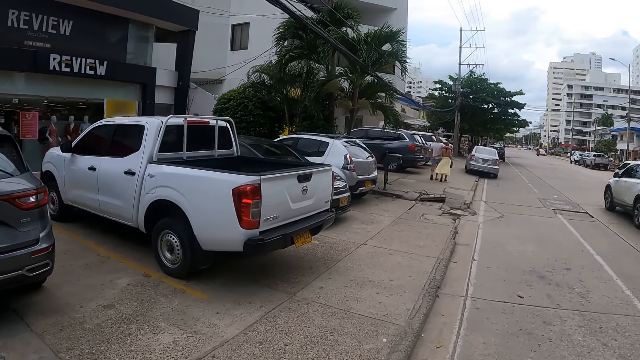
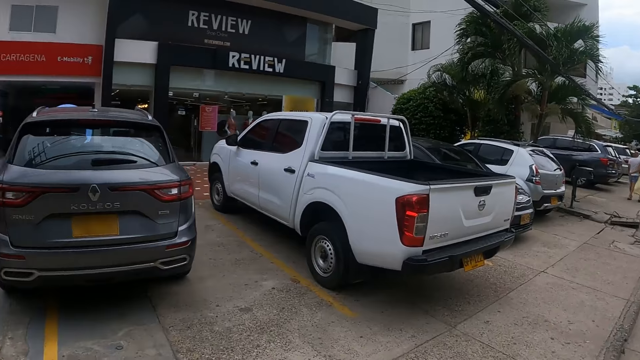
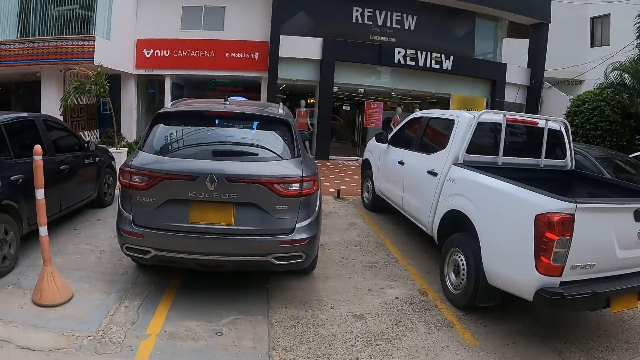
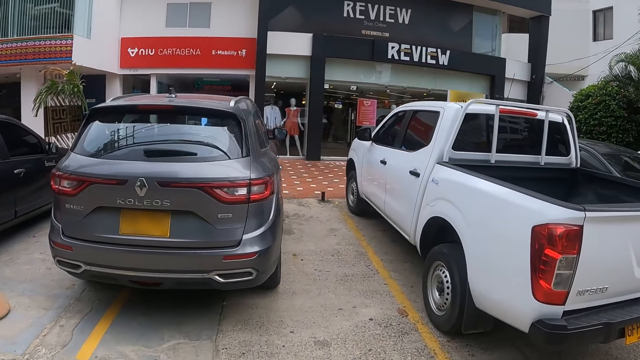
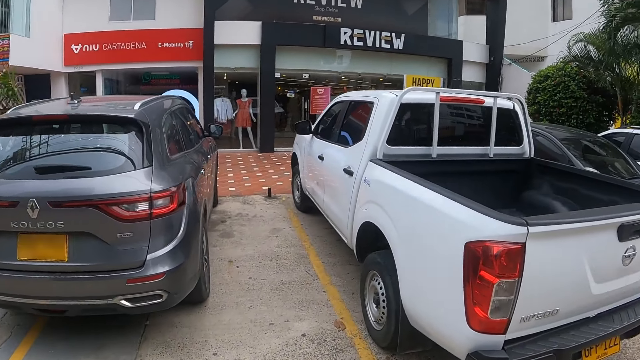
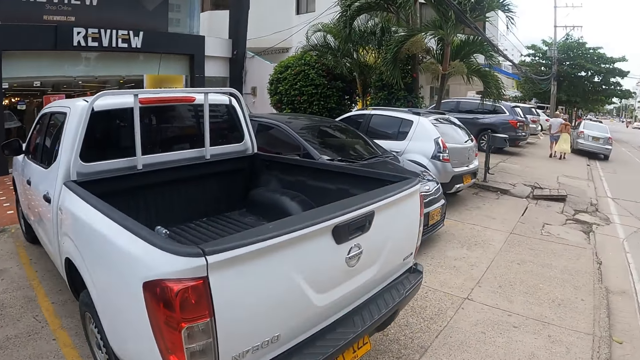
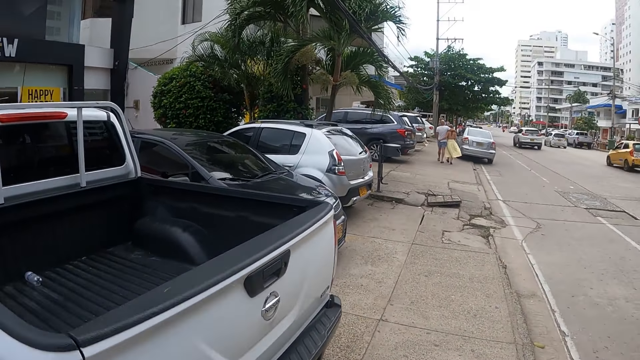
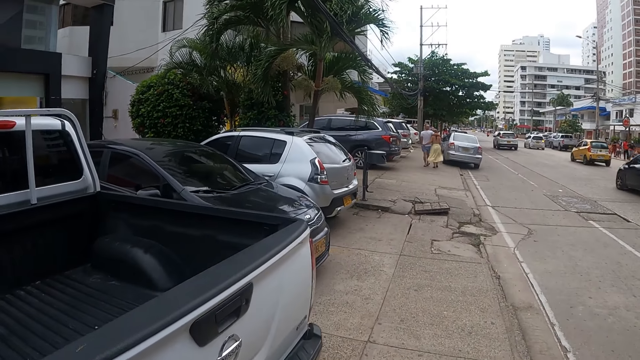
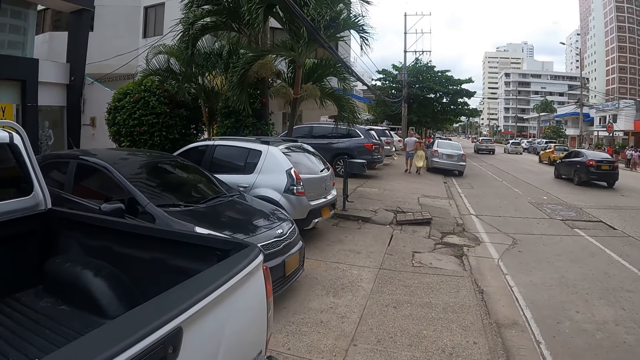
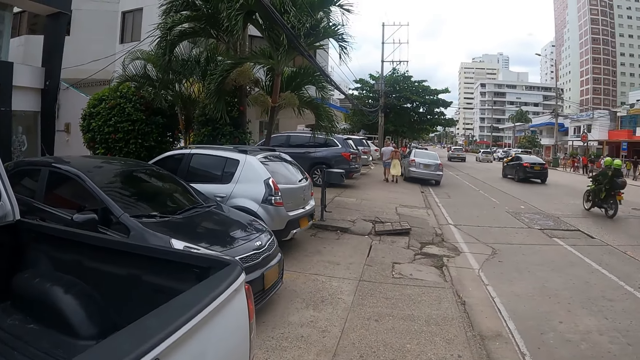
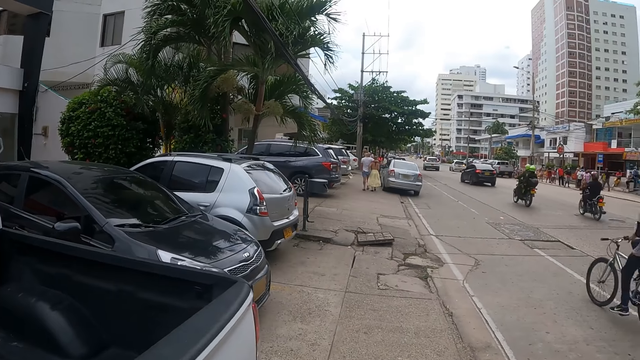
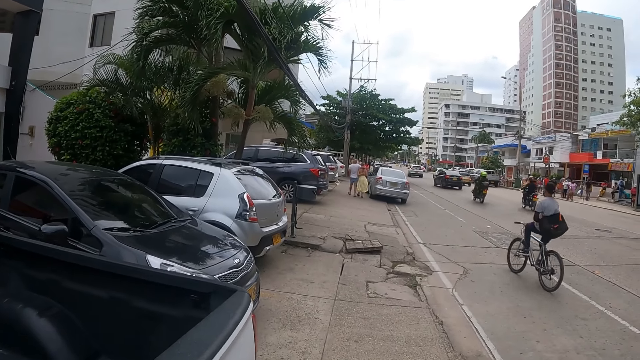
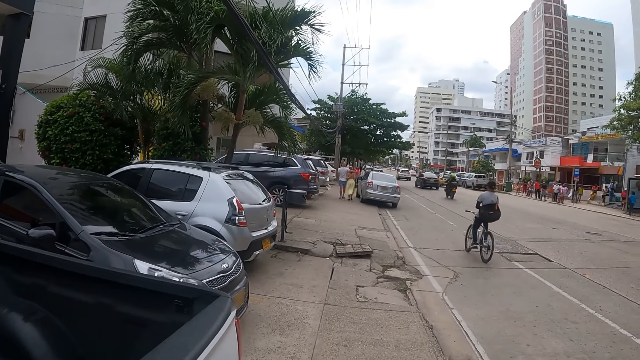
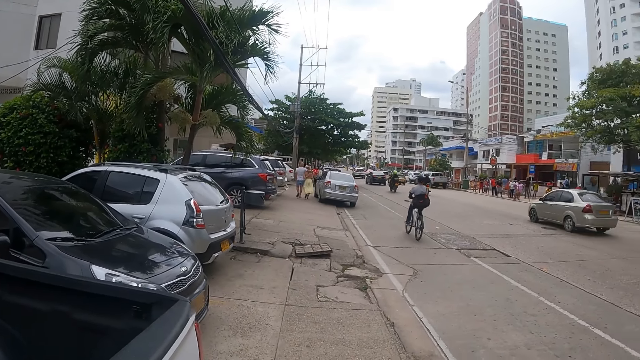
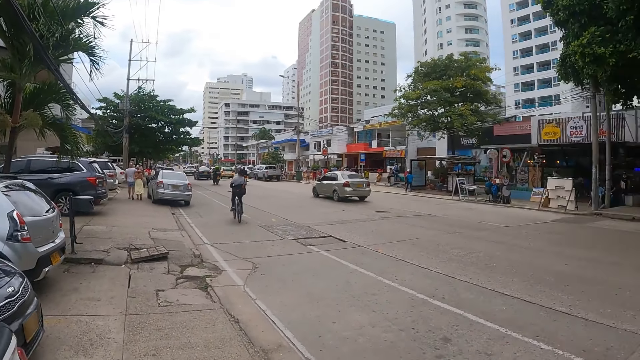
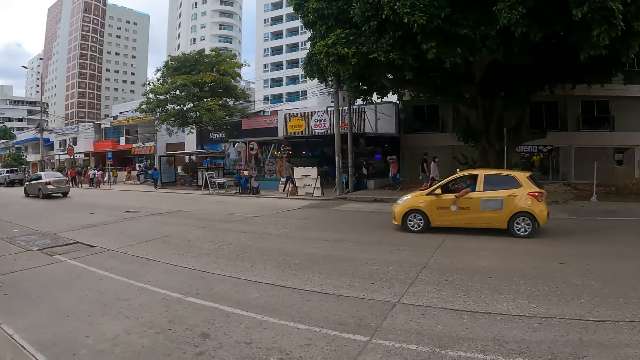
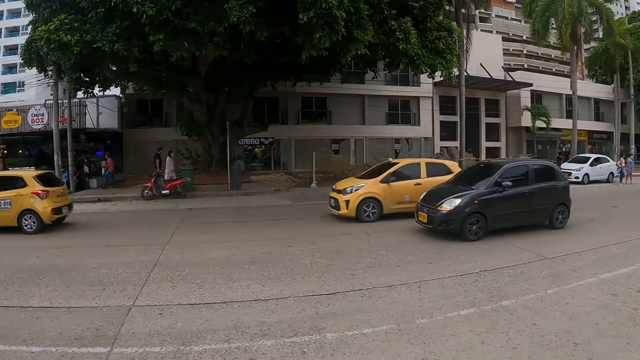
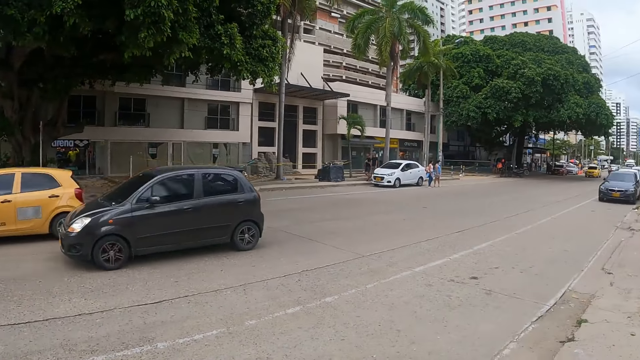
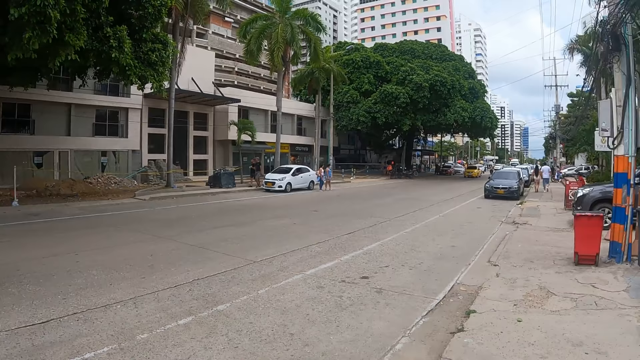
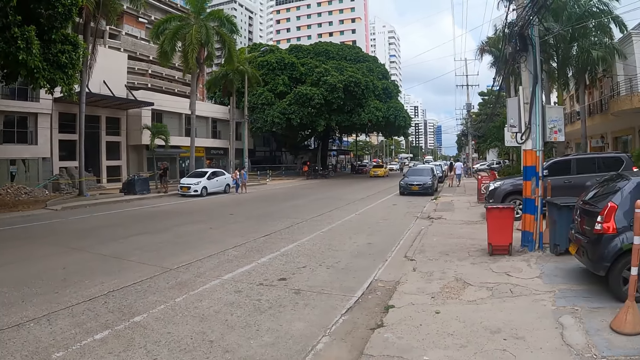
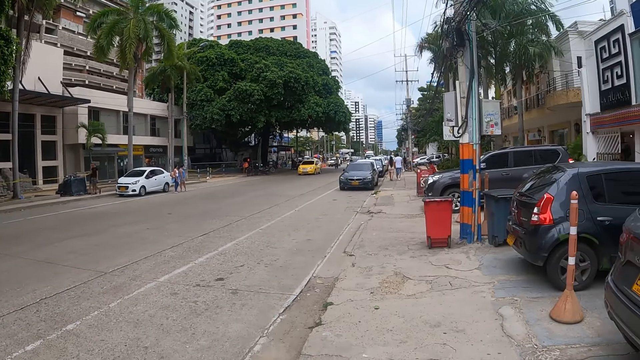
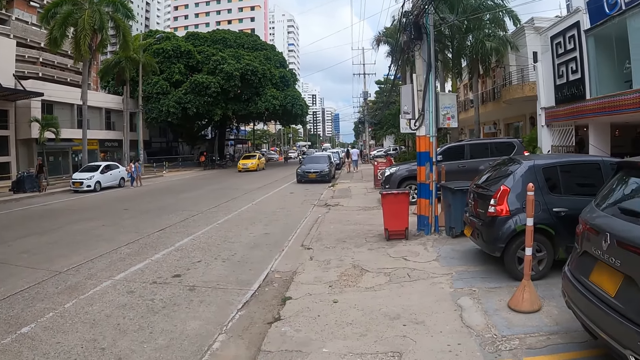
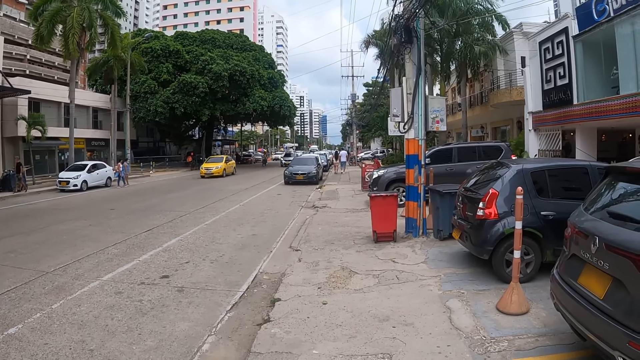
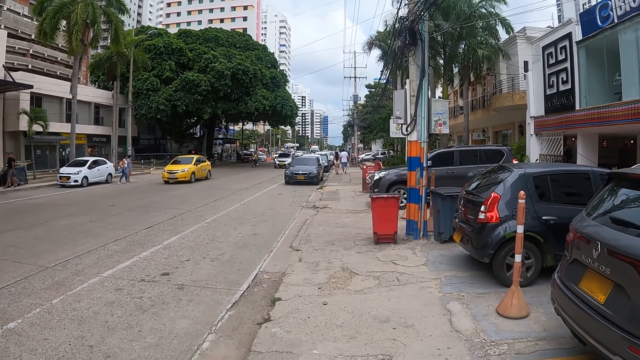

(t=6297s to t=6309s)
The camera wearer walks along the road. They look aside. They stop along the road. They look around.

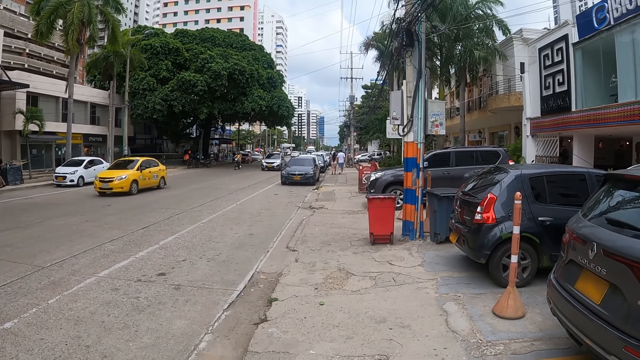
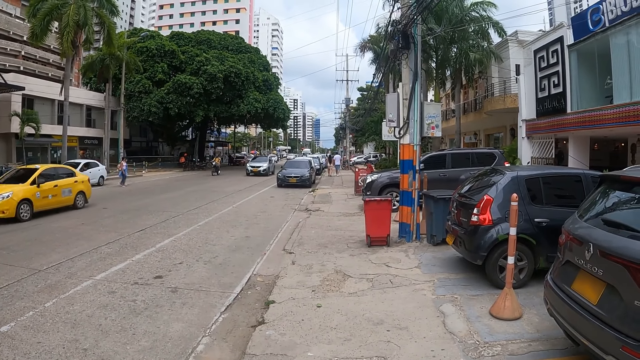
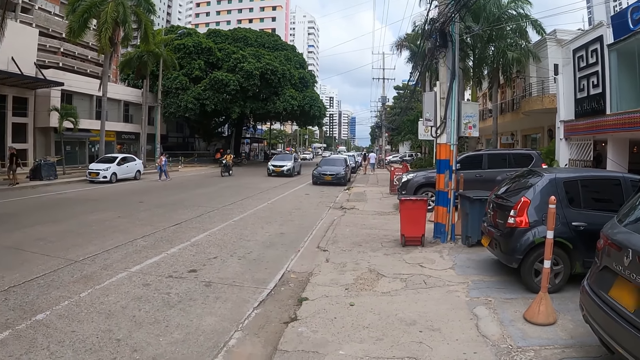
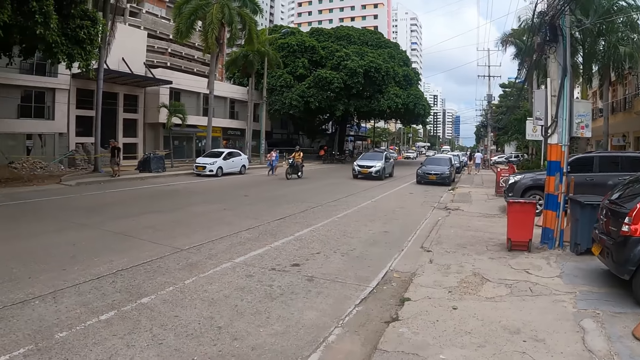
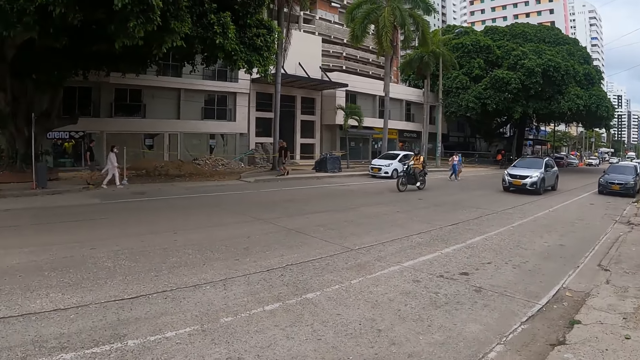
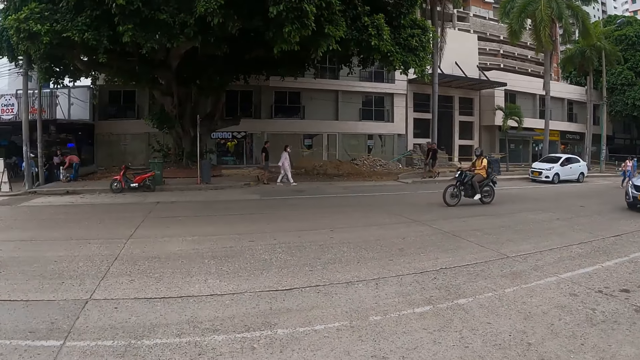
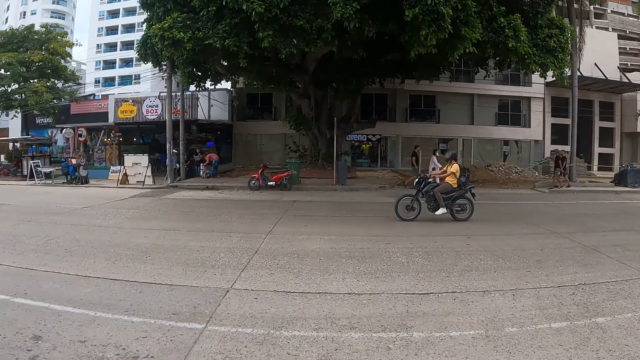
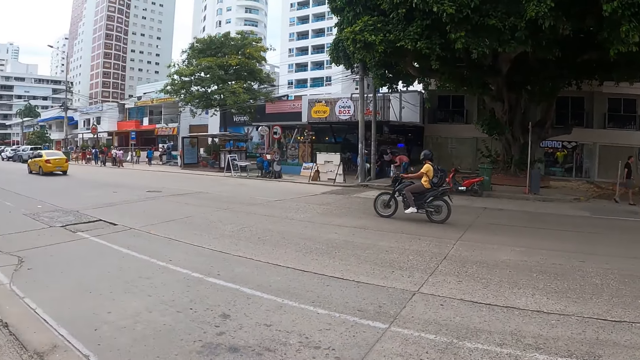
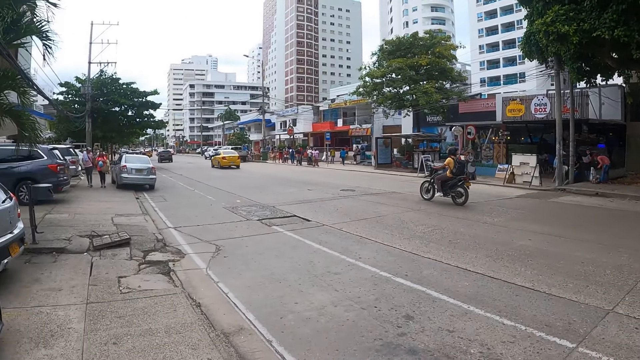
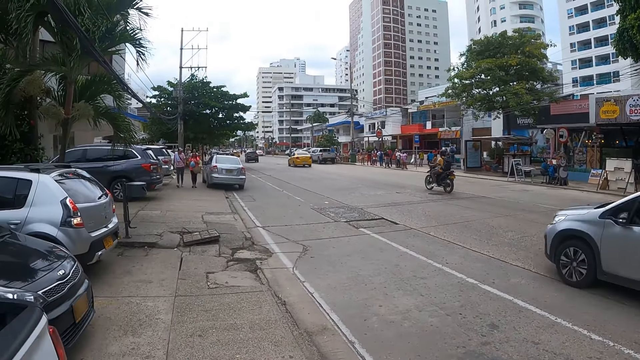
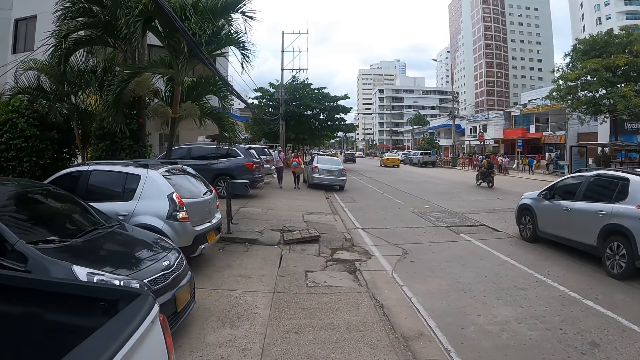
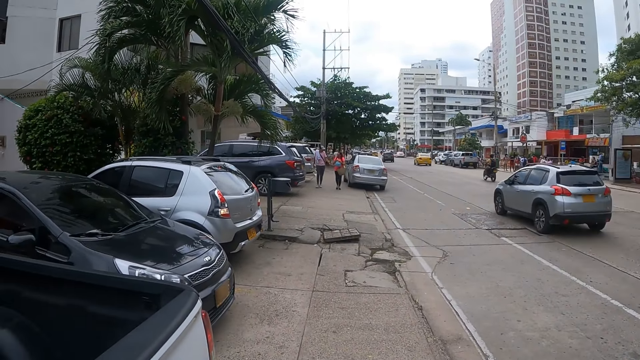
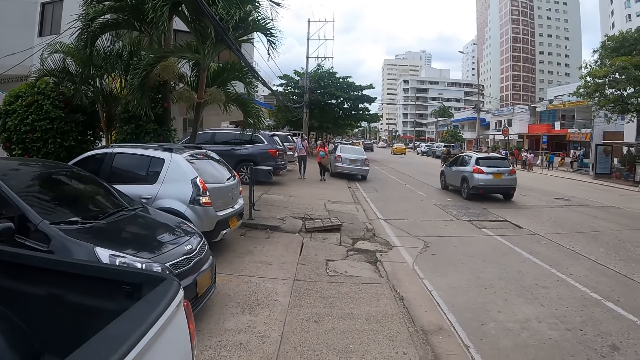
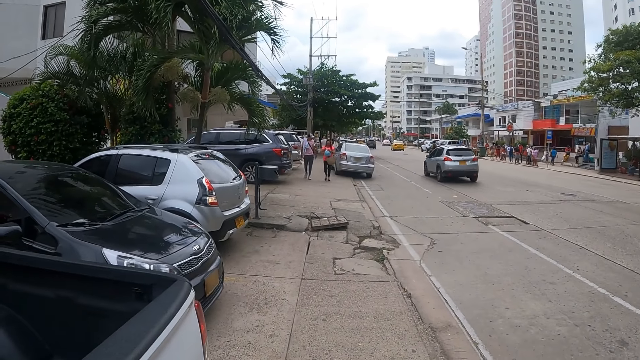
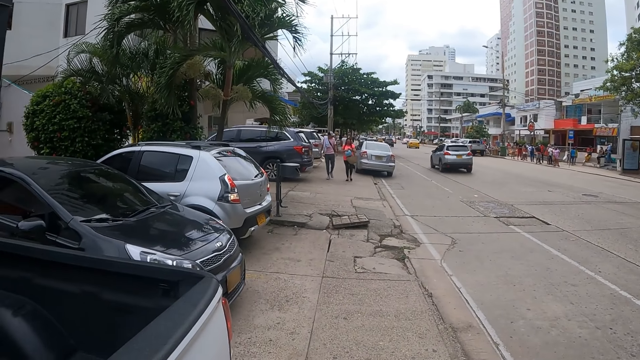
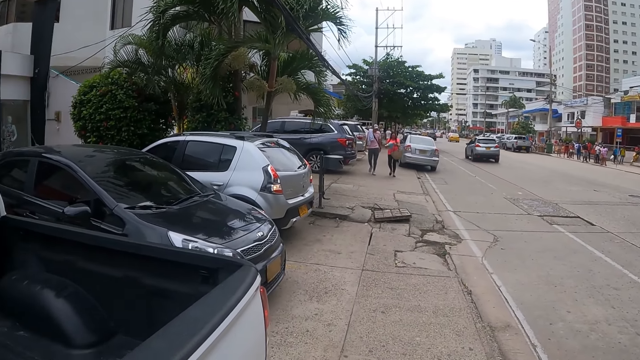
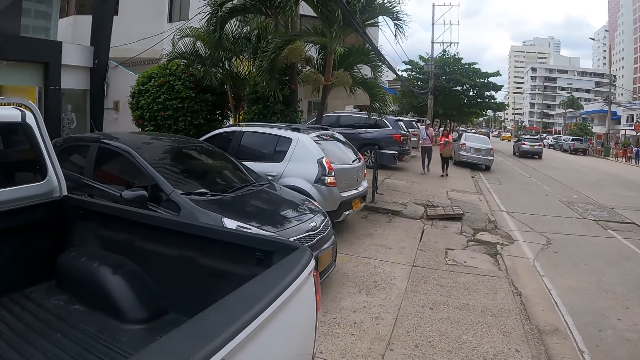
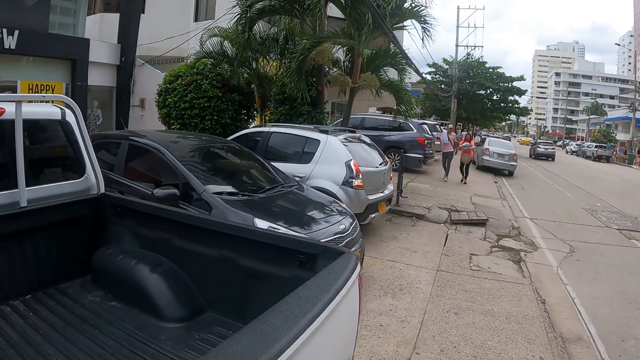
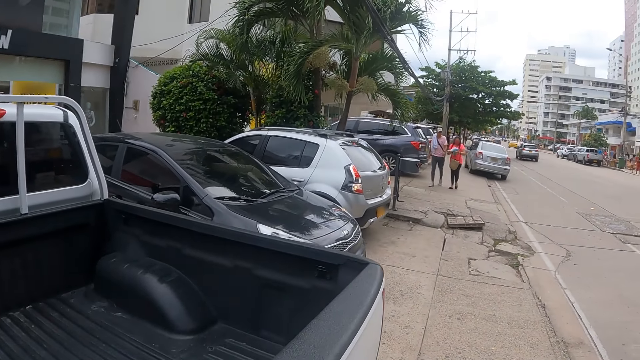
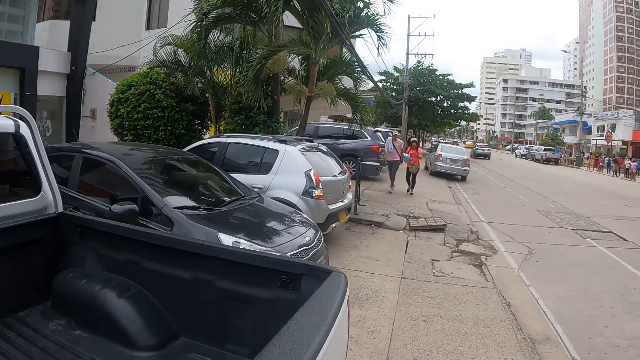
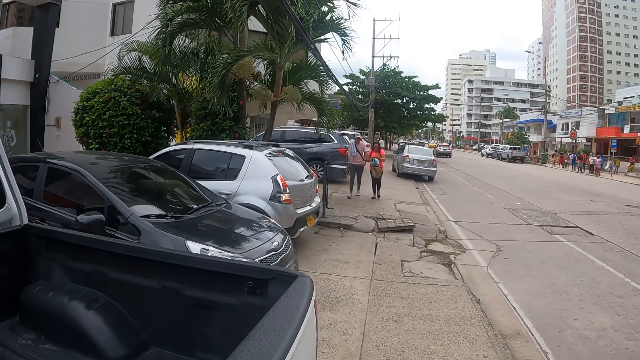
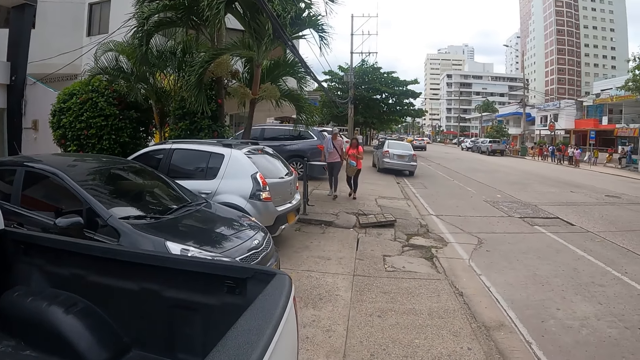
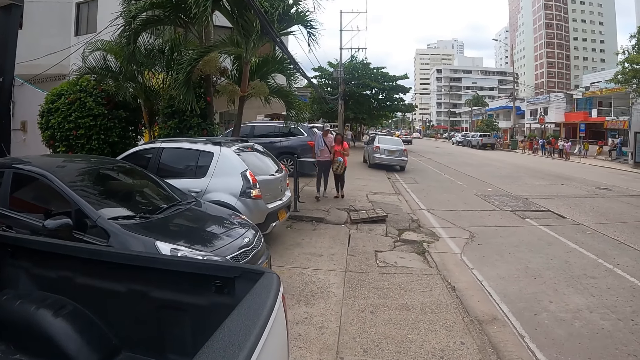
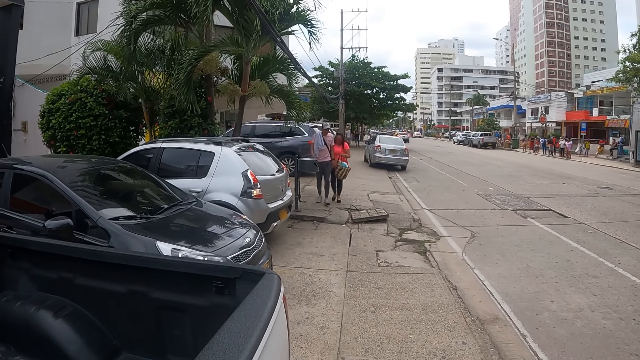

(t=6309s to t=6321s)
The camera wearer looks around.
